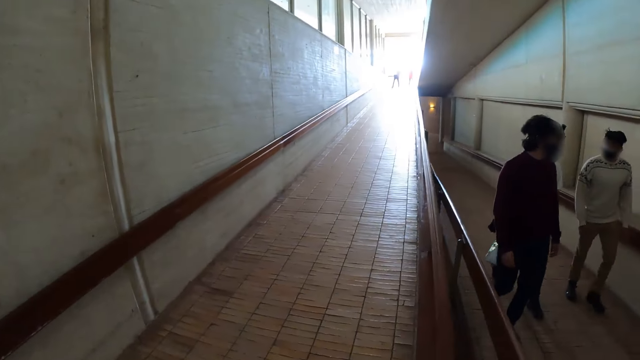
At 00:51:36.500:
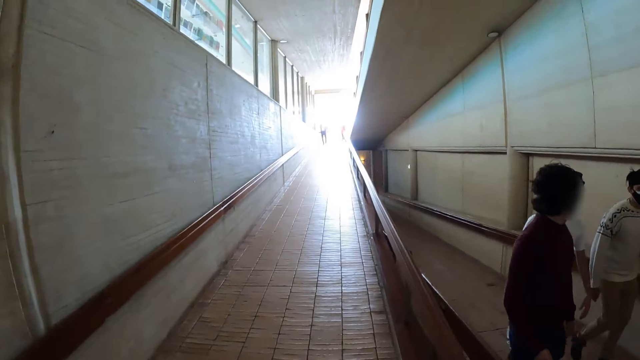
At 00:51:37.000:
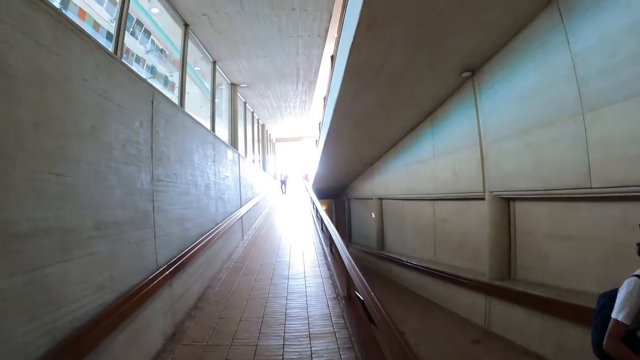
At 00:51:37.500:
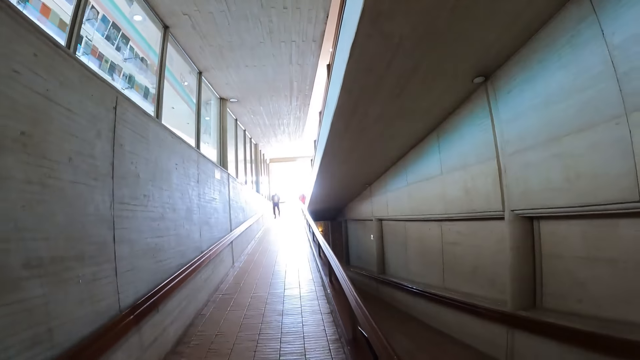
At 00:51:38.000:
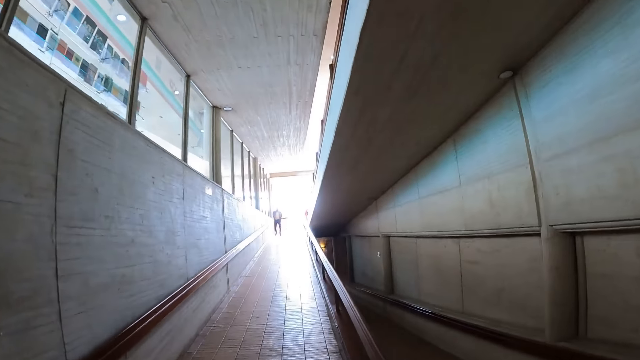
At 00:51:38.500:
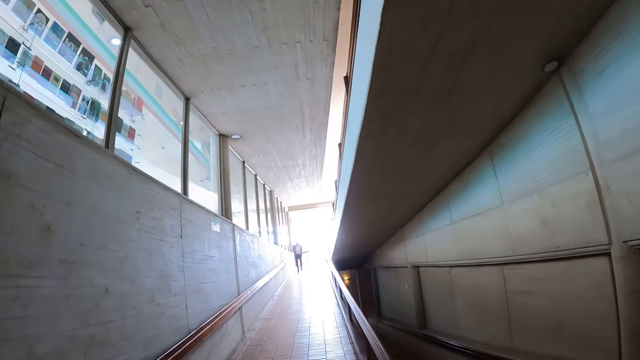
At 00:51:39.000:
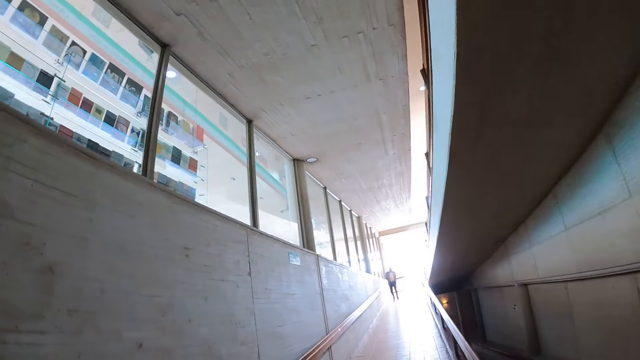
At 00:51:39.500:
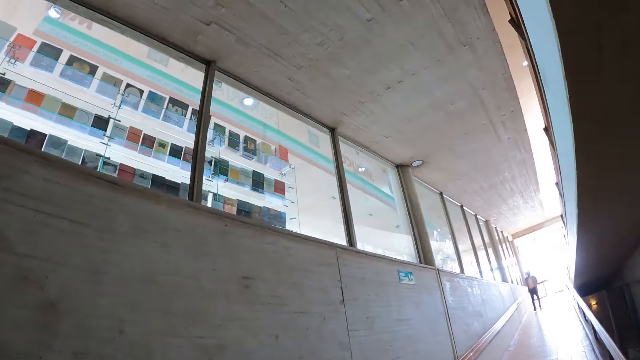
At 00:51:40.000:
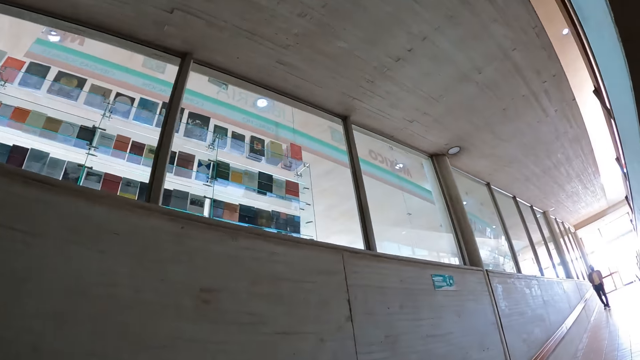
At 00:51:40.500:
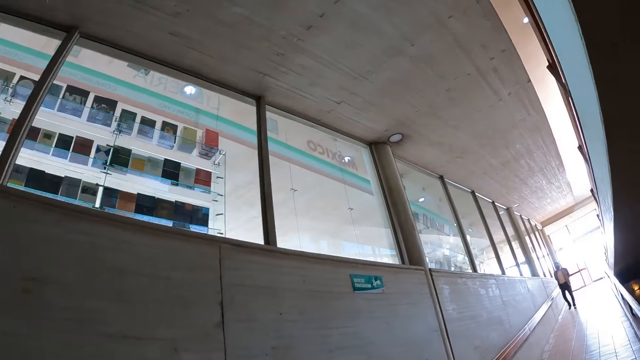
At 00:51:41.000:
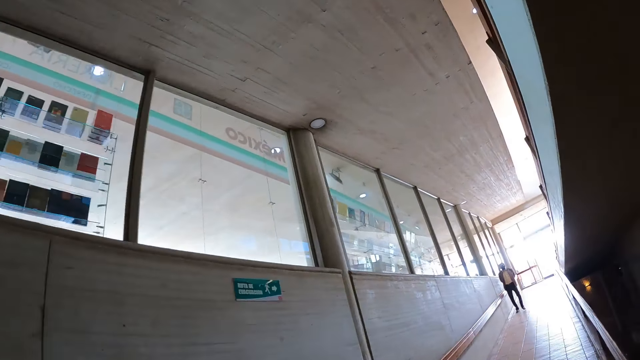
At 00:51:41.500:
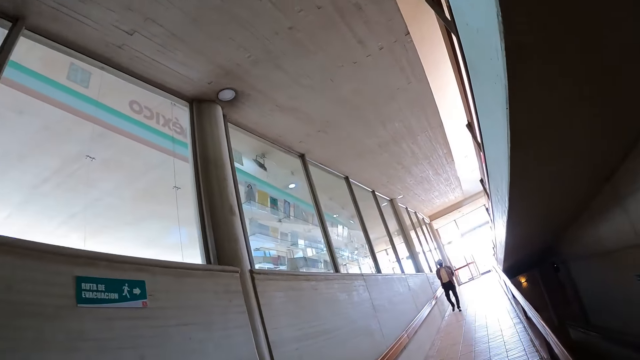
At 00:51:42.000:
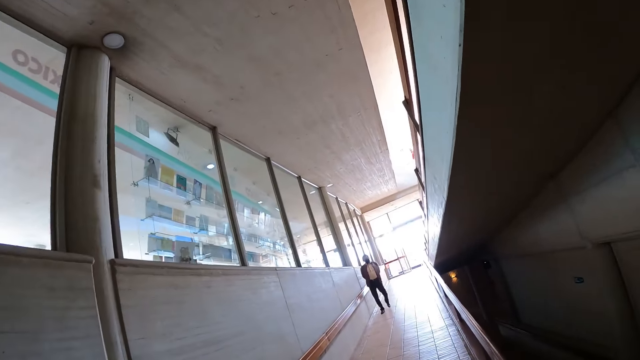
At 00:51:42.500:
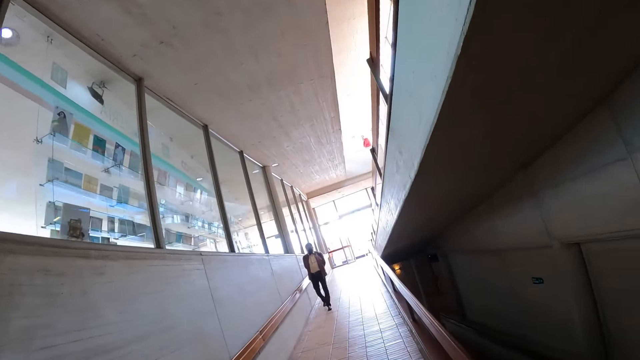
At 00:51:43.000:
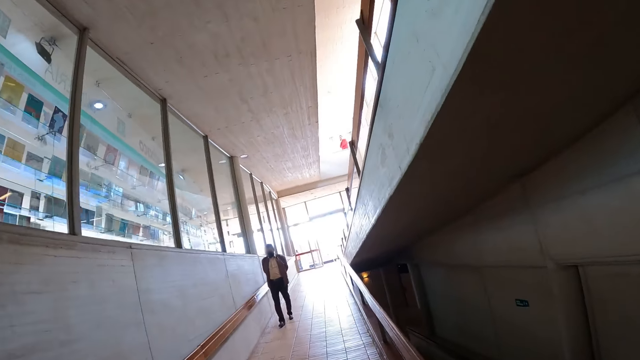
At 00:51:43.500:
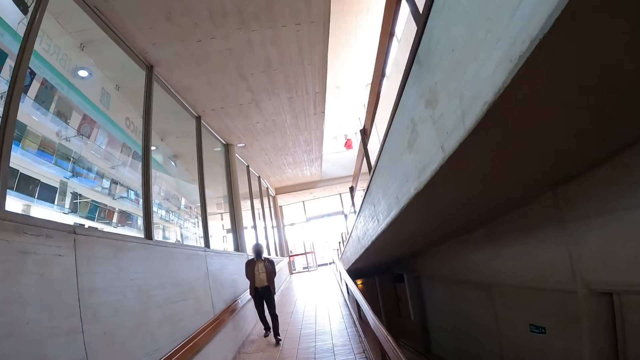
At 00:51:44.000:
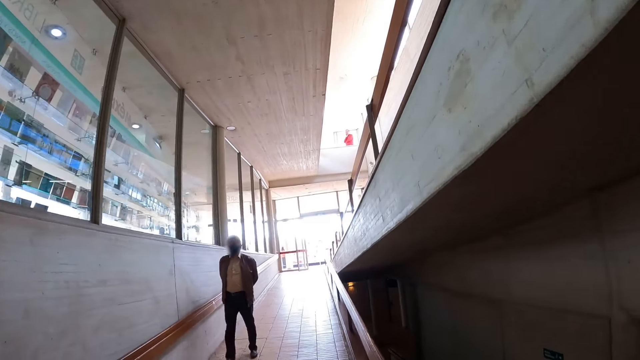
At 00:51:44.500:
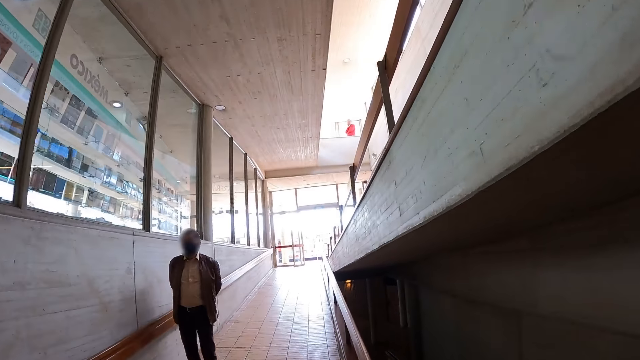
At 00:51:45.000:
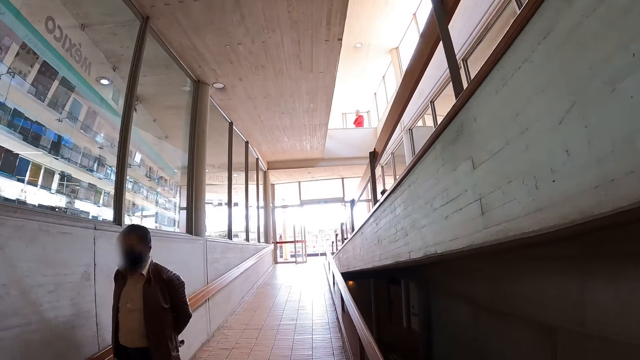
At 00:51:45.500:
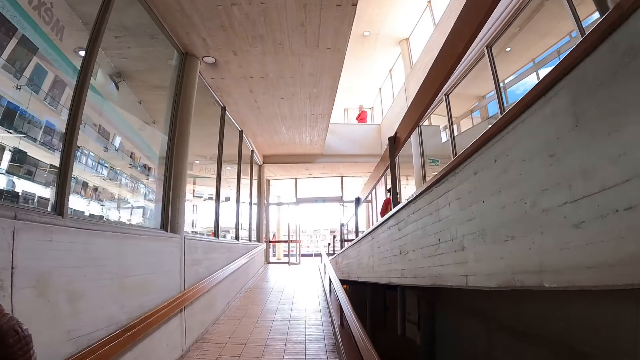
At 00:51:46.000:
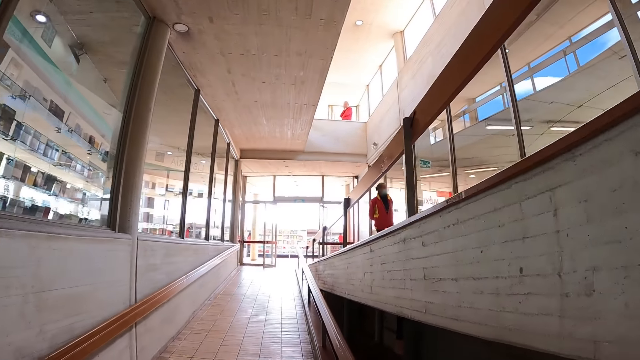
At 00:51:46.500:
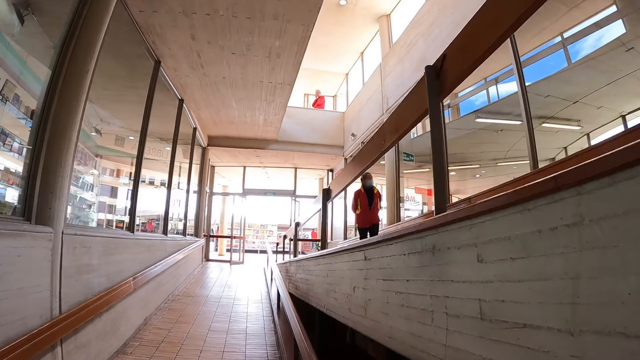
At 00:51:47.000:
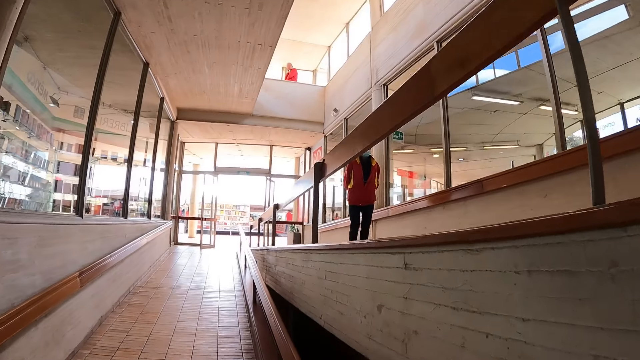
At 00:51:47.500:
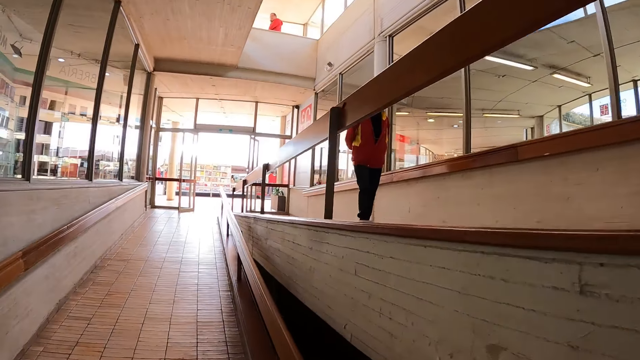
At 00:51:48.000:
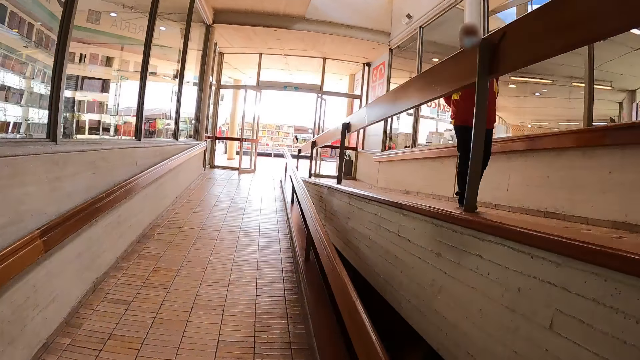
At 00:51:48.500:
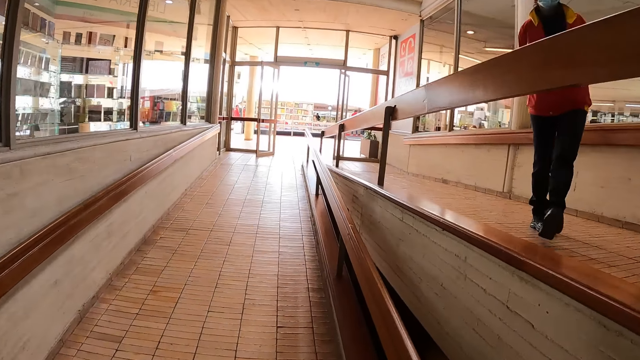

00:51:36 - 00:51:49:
A man walks up the building. The camera wearer walks up in the building.

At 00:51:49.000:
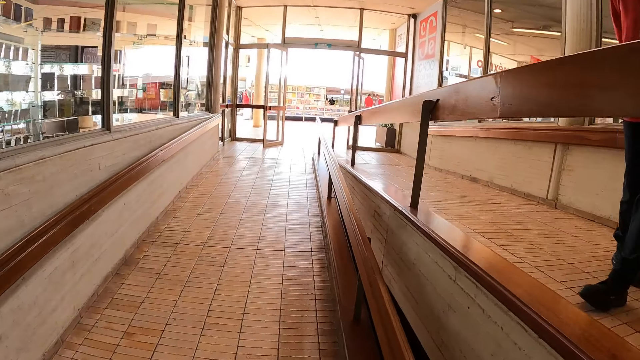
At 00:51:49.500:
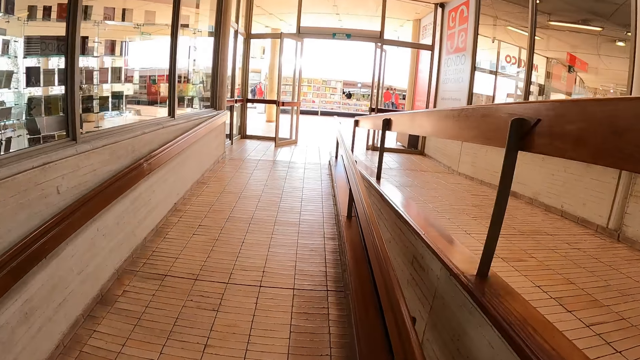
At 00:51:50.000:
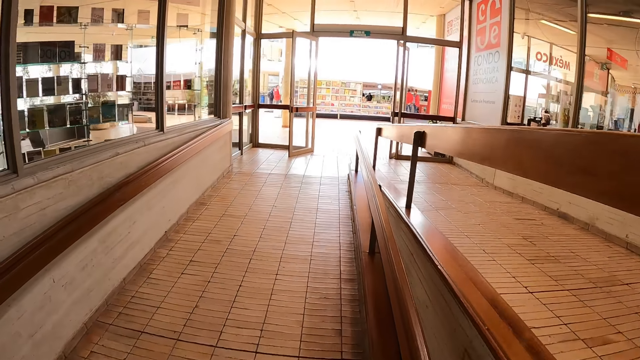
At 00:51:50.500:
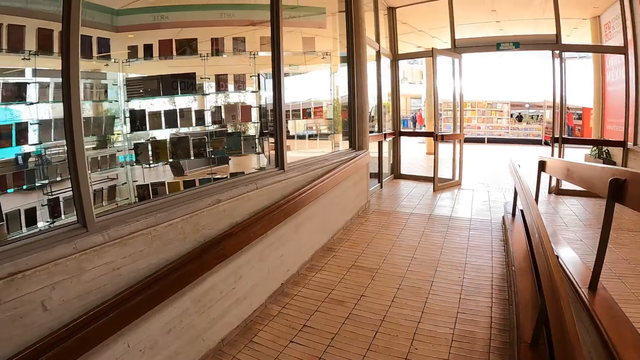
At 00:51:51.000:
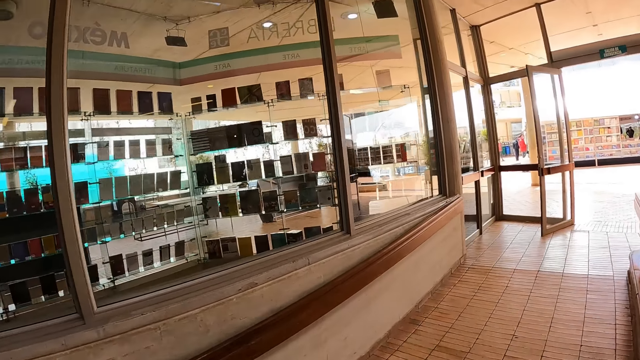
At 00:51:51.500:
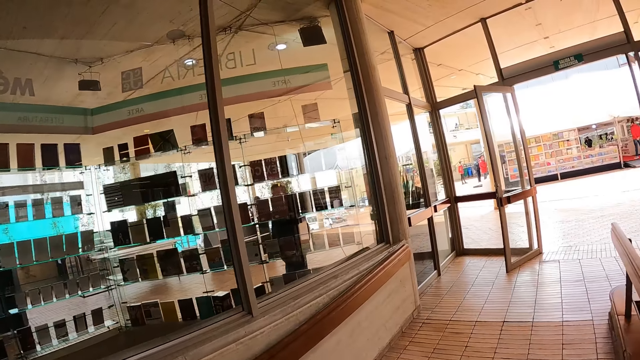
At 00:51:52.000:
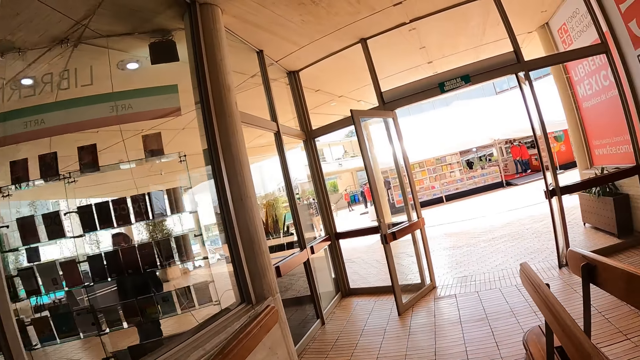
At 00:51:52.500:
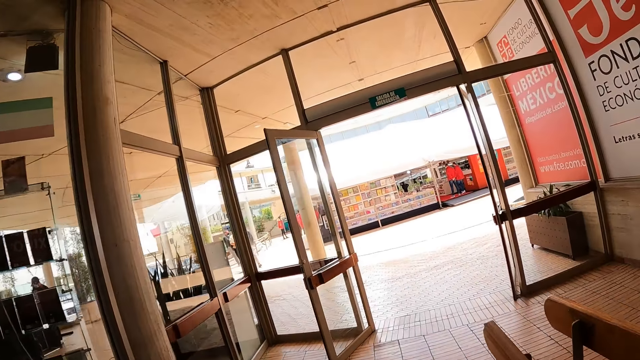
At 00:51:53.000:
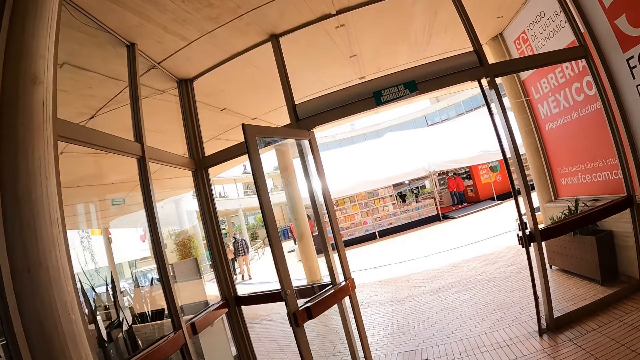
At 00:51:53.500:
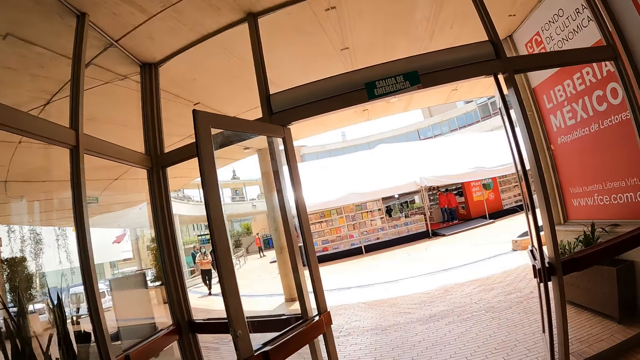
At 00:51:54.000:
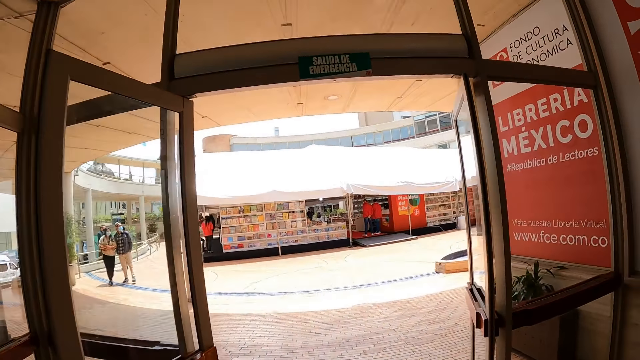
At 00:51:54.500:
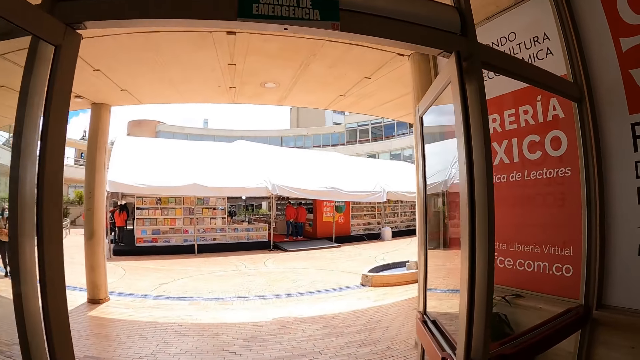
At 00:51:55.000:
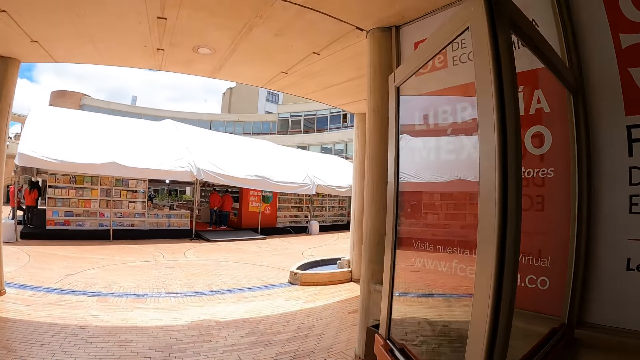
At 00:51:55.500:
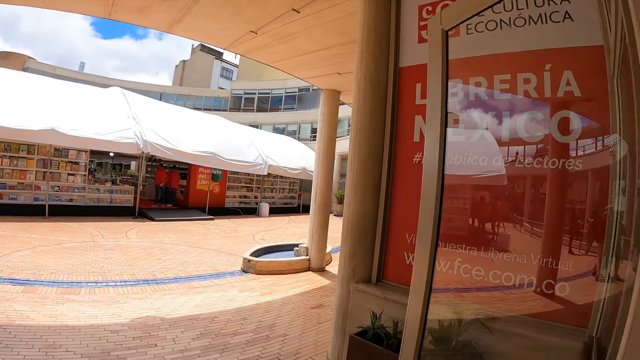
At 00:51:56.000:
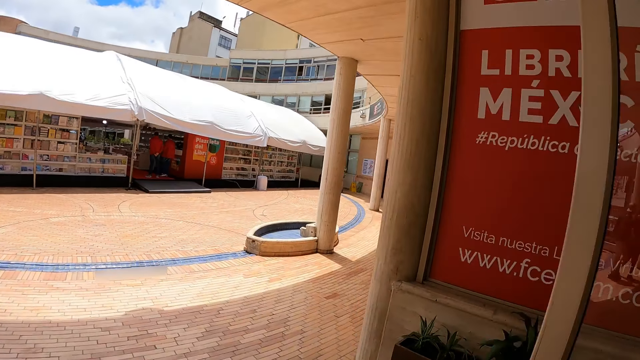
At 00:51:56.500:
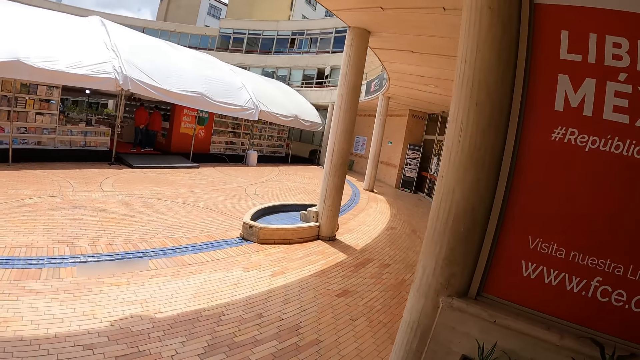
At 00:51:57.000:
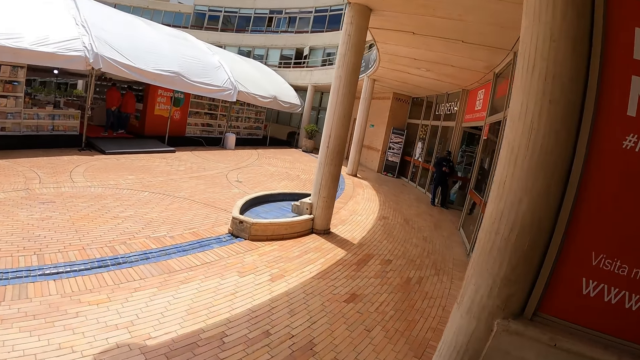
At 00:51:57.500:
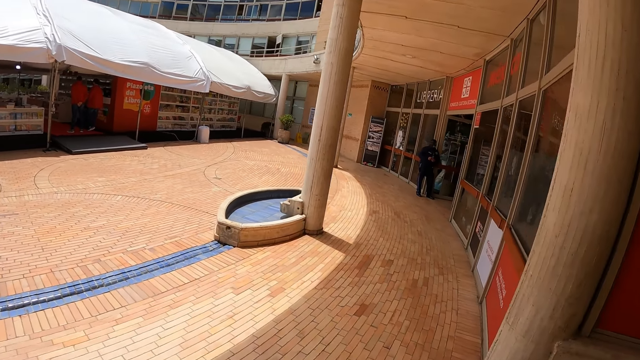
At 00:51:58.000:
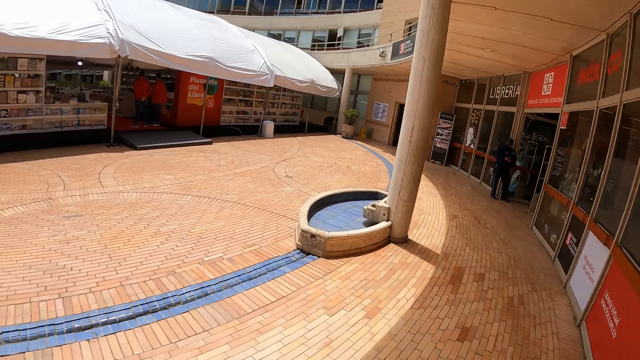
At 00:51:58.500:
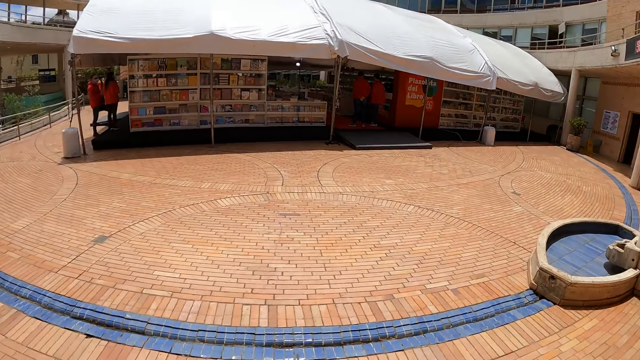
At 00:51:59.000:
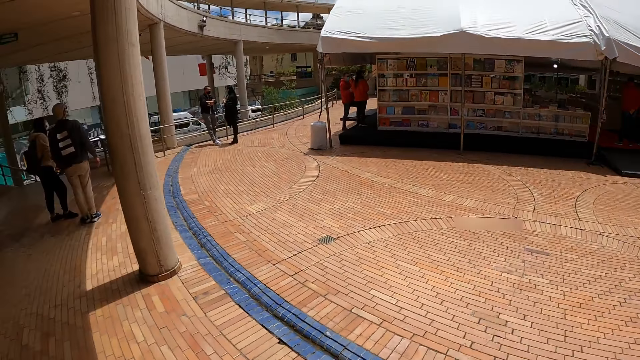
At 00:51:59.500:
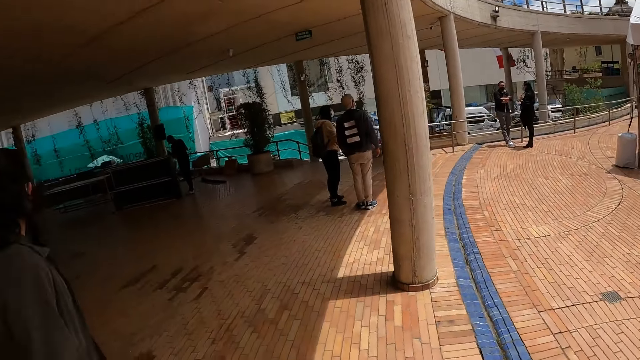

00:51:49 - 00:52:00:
The camera wearer walks up in the building. They walk through the building door and walk out the building door. They turn around and walk on the building corridor. A person walks in the building.
